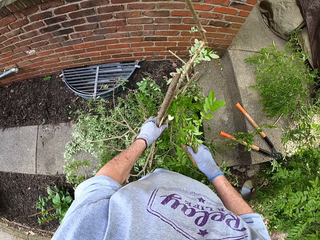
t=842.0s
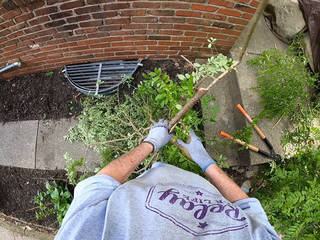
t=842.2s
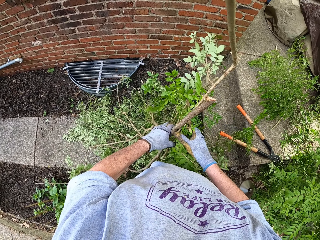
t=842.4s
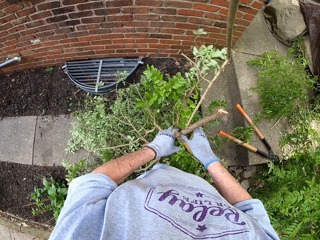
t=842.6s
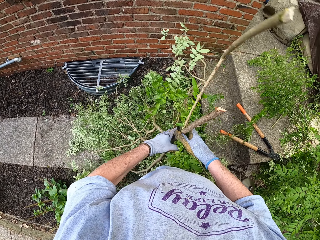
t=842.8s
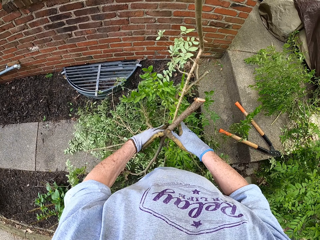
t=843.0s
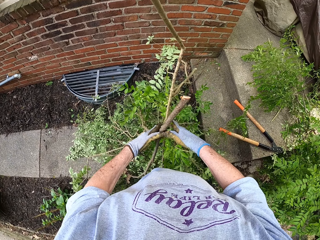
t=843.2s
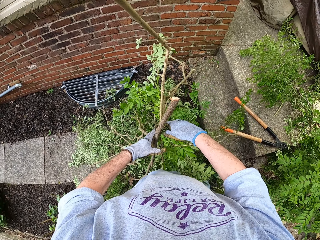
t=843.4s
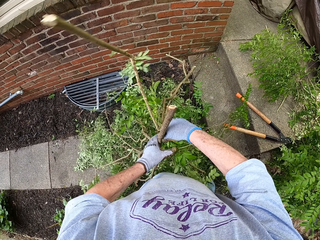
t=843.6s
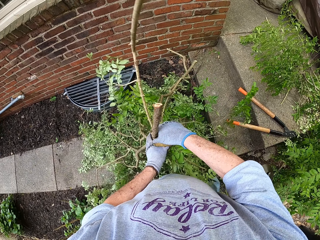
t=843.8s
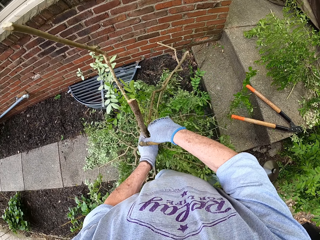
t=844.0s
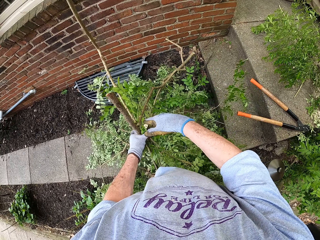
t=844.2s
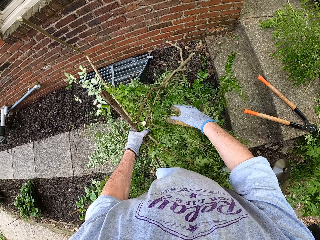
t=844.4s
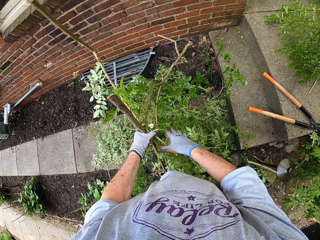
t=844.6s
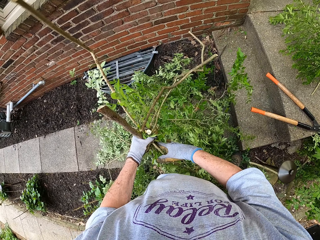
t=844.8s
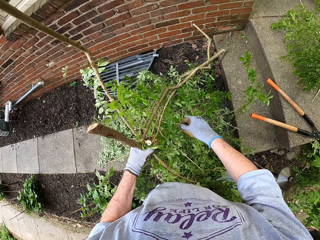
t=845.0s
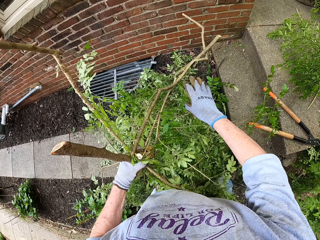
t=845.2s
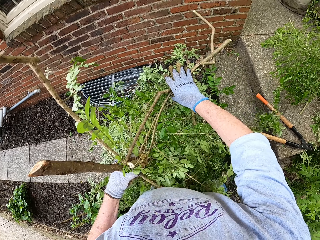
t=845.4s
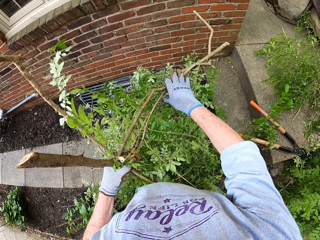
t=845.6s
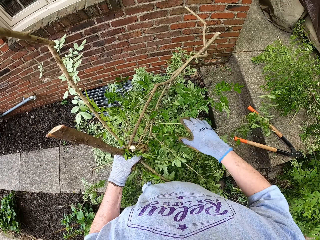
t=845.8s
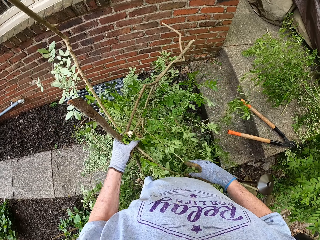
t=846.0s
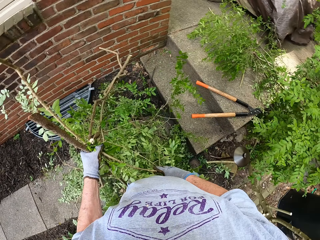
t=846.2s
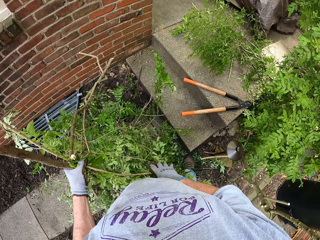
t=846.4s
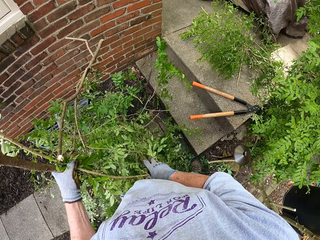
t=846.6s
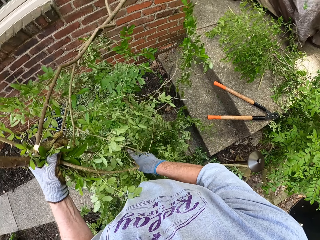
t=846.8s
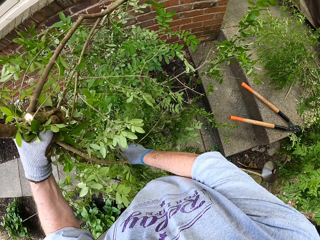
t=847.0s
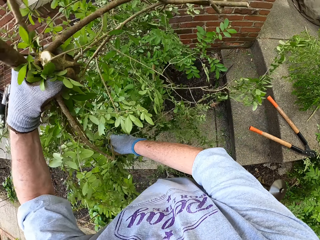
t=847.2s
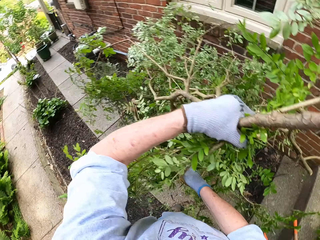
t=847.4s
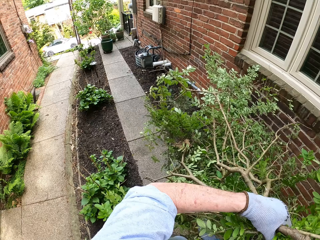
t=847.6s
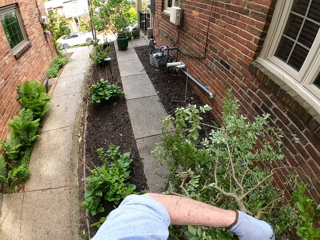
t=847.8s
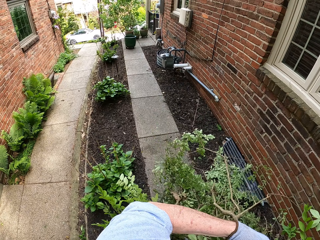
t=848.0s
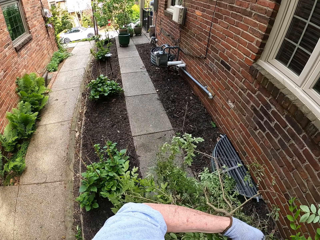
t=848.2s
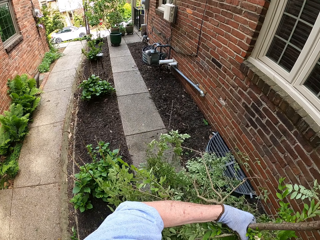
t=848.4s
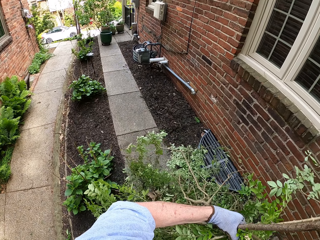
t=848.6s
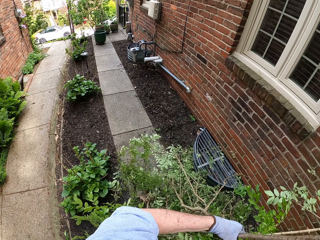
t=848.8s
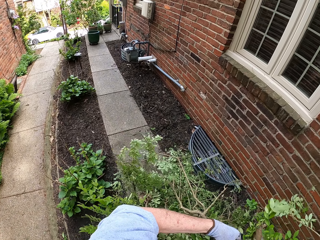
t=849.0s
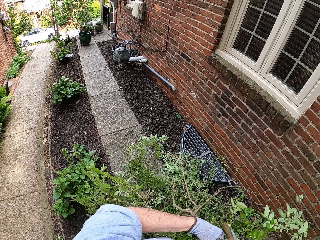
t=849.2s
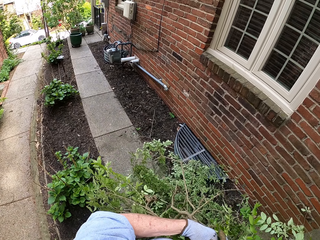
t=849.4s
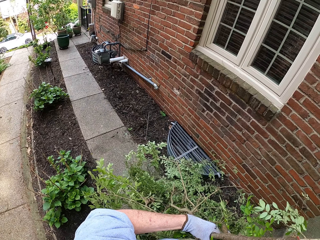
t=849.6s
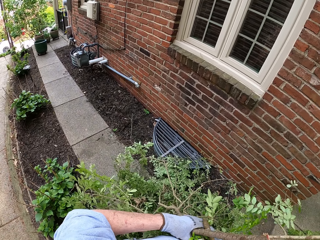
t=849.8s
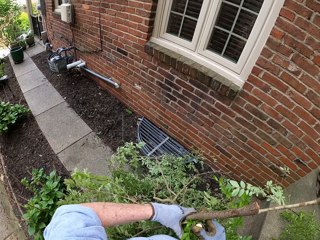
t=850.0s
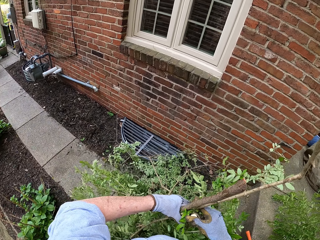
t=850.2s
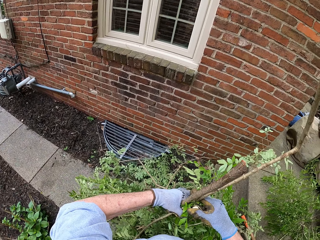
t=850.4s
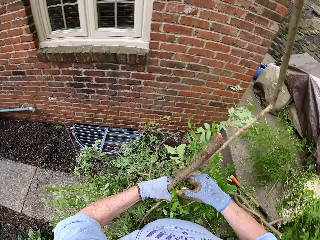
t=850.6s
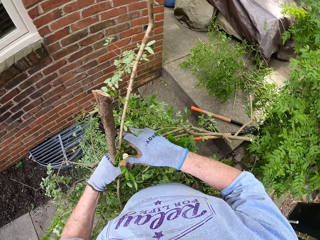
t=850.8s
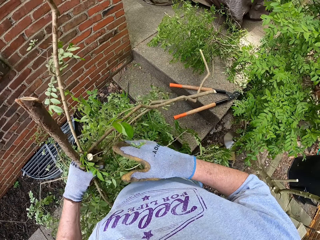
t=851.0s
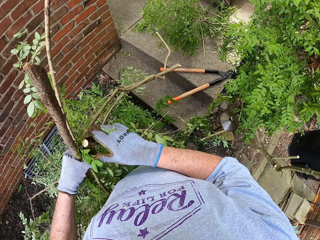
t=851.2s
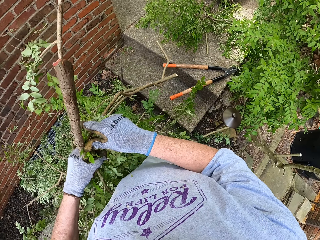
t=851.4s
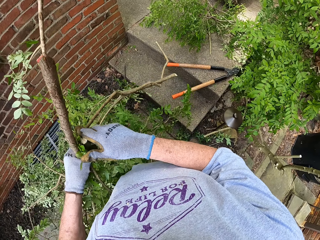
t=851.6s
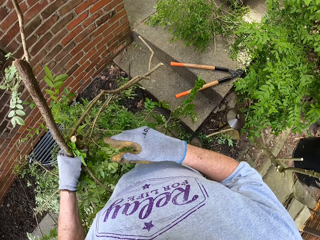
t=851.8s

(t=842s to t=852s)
The camera wearer looks around.

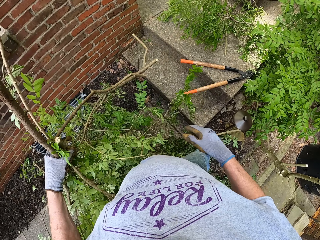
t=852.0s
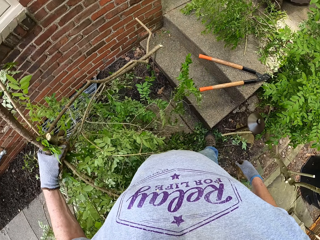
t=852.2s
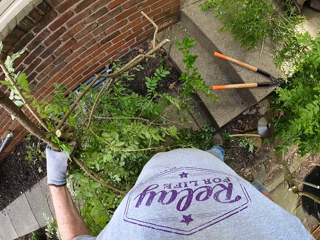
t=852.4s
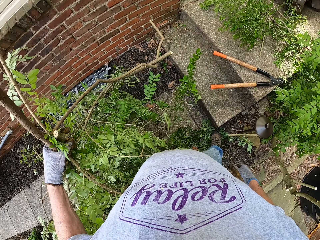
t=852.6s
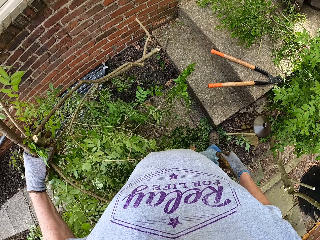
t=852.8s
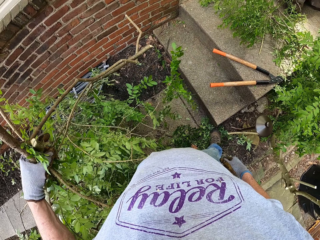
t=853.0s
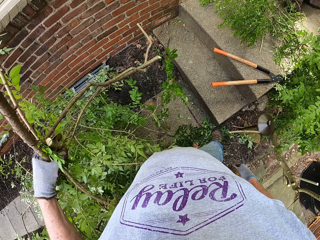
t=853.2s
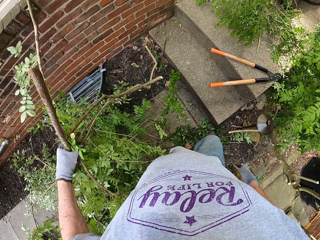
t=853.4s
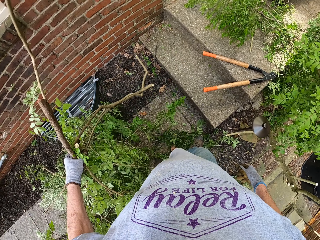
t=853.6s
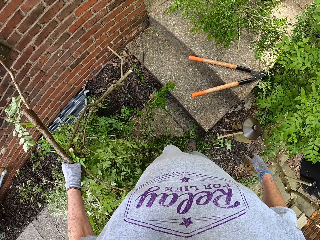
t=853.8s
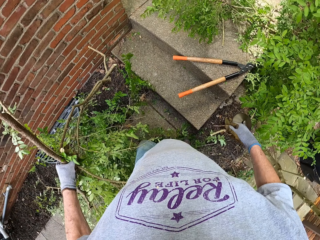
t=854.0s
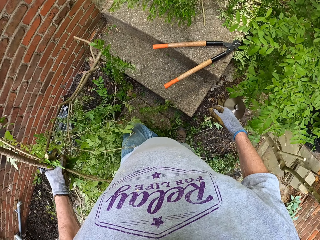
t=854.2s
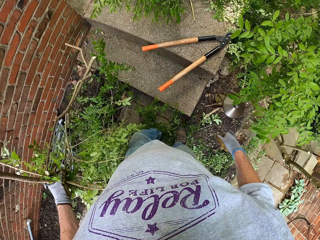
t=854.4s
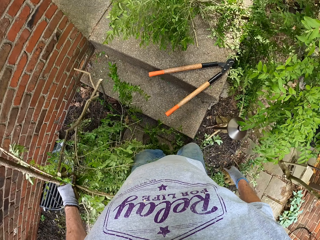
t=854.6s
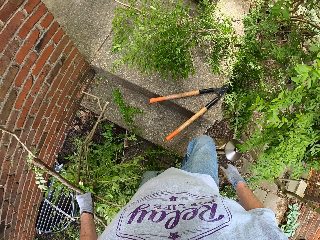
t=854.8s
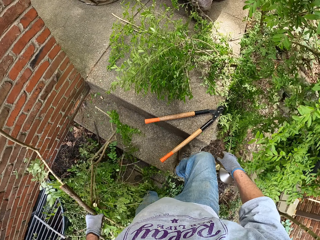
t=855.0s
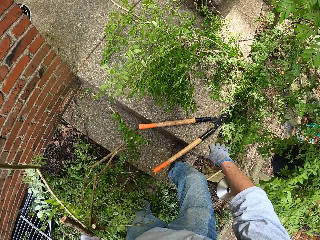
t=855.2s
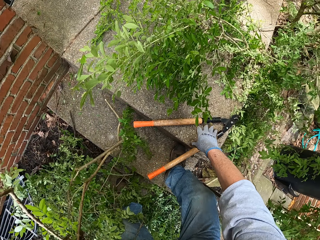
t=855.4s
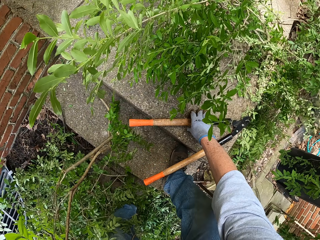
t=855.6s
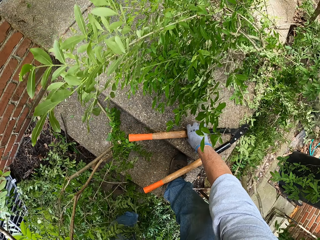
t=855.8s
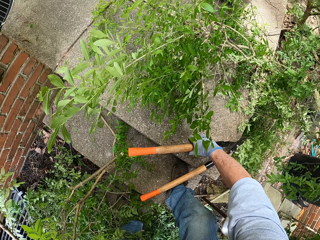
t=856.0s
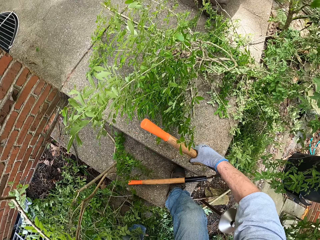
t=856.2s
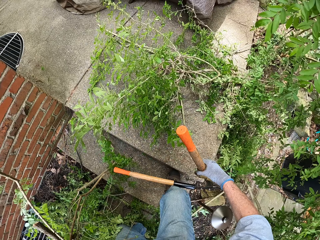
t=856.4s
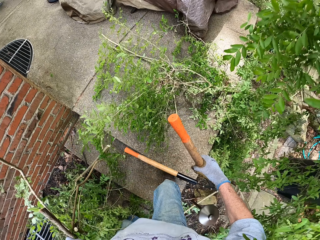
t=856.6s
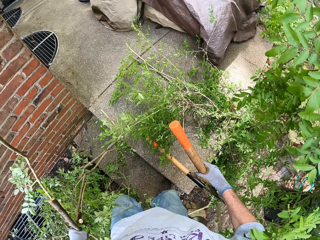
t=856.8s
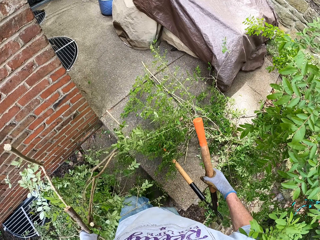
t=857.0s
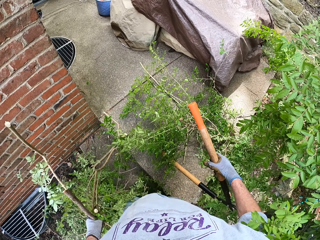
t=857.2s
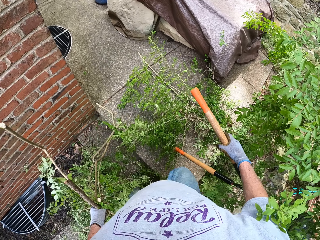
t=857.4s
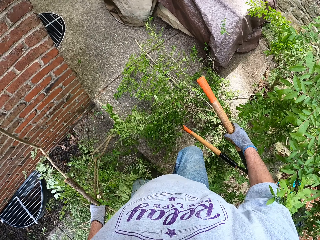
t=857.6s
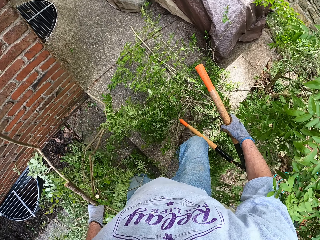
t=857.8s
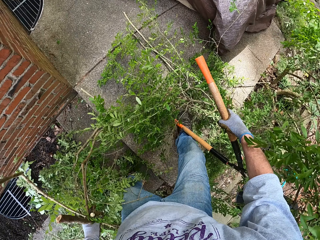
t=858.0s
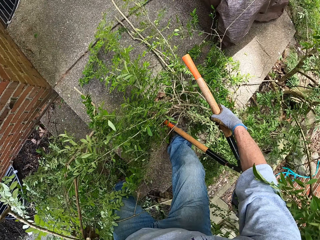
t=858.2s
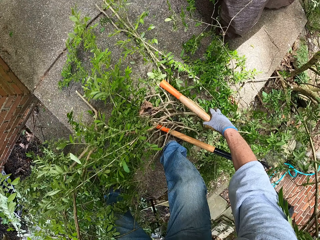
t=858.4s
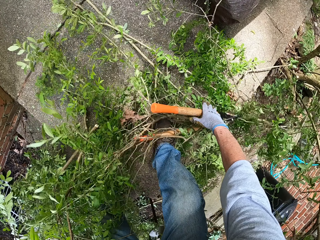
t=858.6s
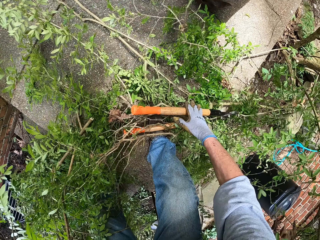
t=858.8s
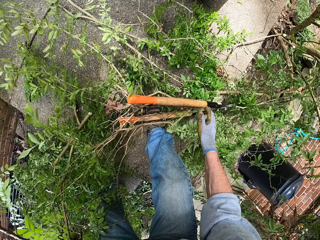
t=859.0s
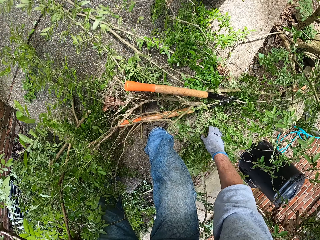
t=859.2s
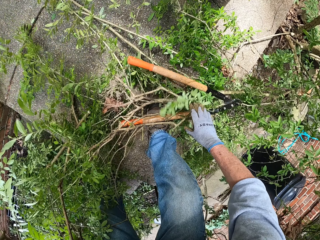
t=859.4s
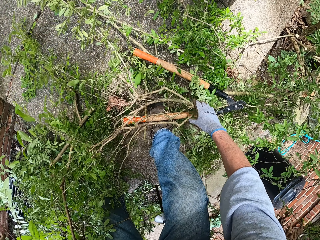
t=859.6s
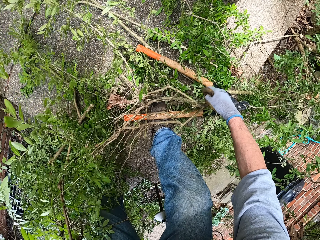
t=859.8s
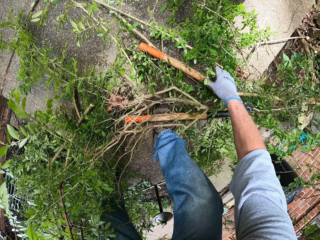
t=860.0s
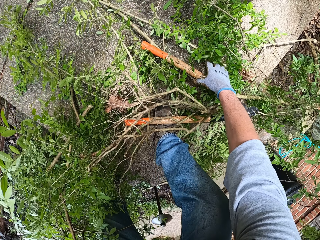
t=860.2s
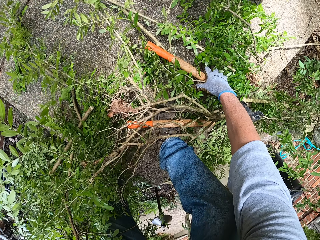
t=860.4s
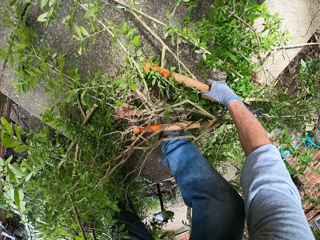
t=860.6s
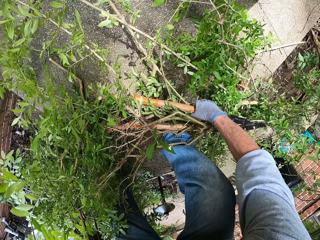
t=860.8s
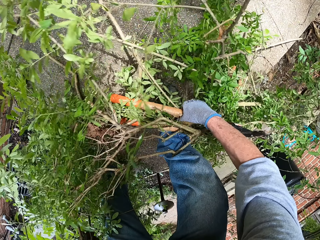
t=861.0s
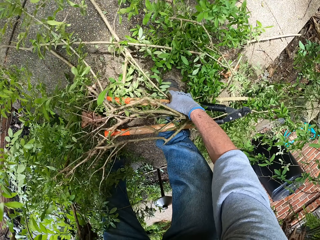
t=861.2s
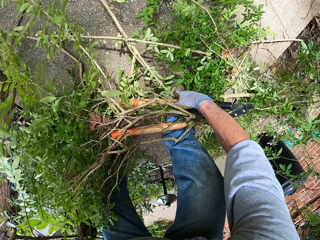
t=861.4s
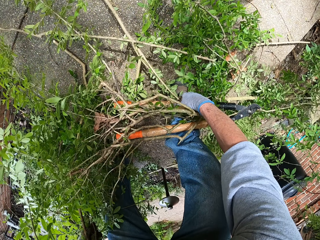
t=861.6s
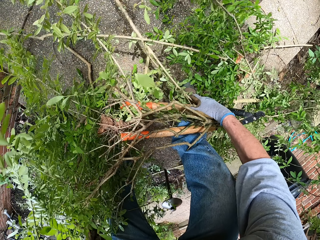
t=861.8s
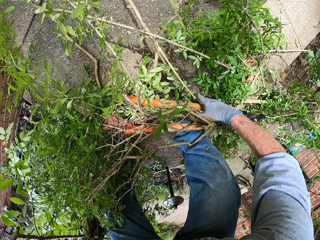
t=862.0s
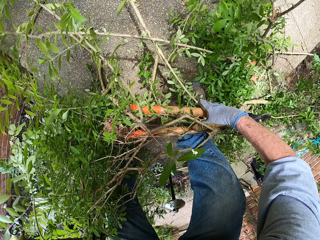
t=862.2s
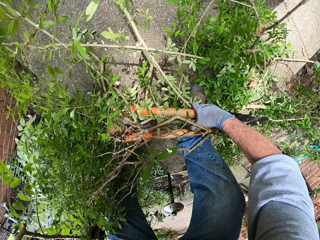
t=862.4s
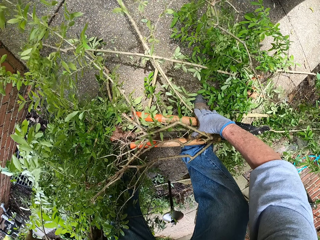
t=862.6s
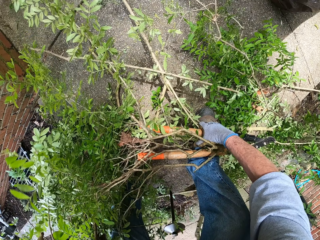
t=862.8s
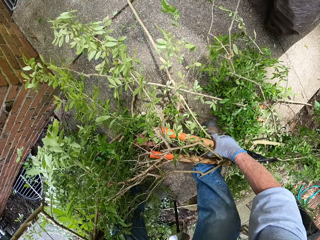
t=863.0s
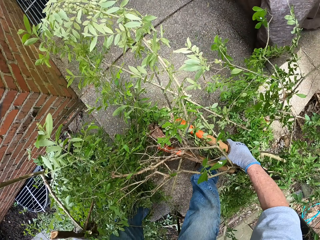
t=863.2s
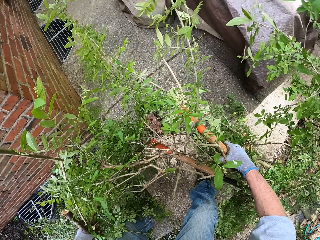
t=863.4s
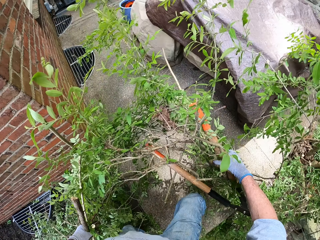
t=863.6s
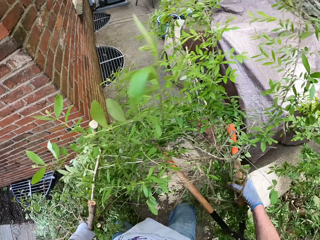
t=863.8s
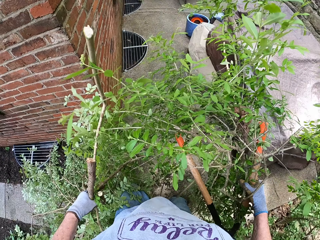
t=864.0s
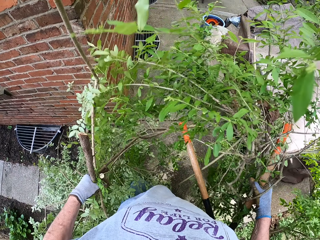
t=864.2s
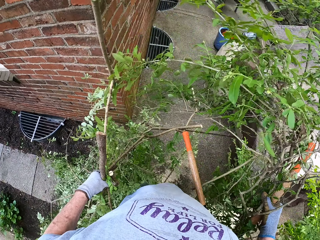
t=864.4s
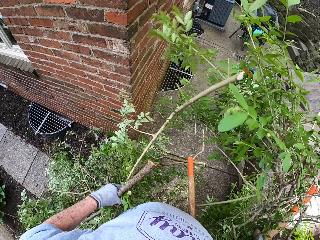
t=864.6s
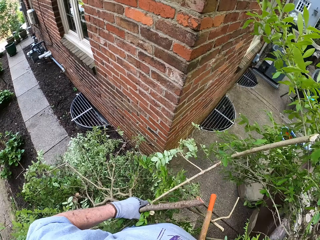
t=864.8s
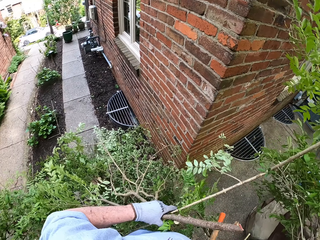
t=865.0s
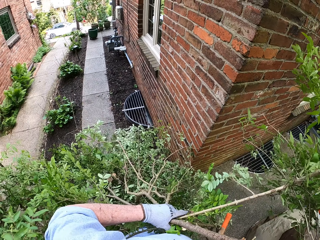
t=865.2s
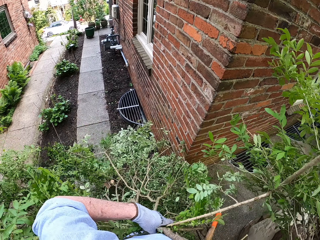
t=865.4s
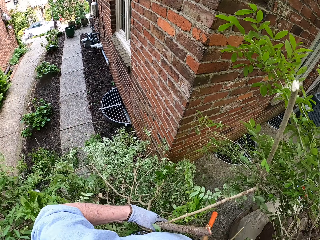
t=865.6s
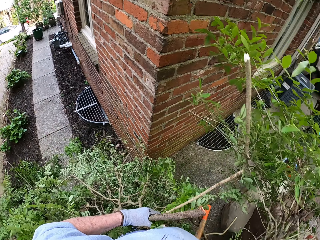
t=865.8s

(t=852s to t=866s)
The camera wearer walks forward. They pick up the garden shears or lopper from the stairs. They put the lopper on top of some branches. They hold the lopper together with the branches. They carry the tree branches from the ground. They pick up the lopper together with the branches.
